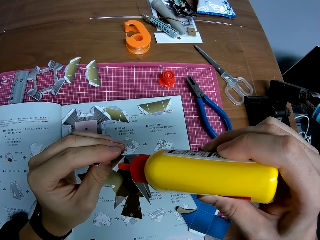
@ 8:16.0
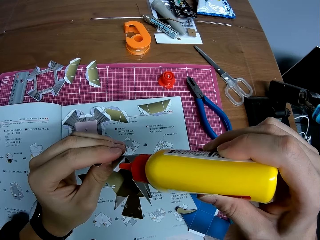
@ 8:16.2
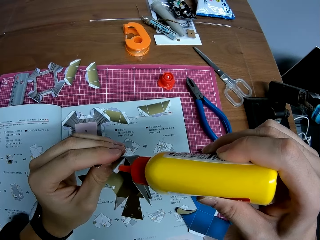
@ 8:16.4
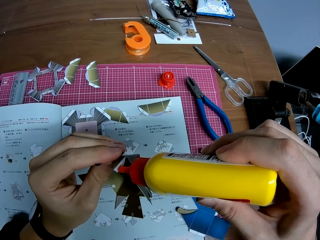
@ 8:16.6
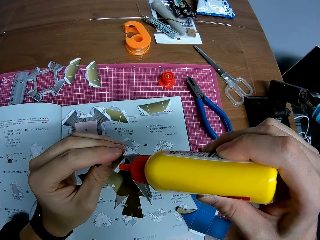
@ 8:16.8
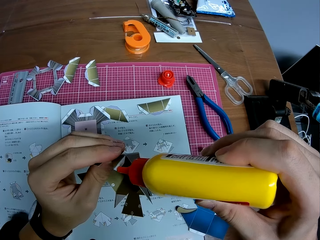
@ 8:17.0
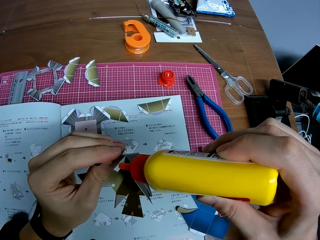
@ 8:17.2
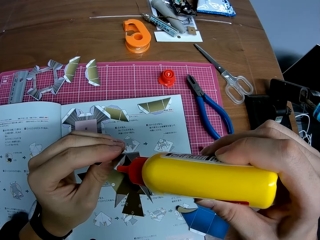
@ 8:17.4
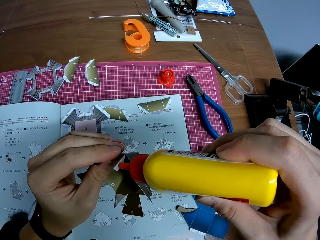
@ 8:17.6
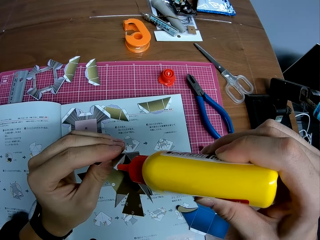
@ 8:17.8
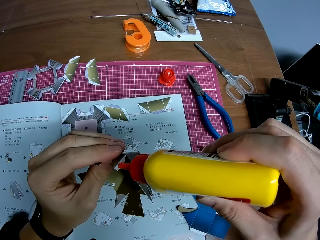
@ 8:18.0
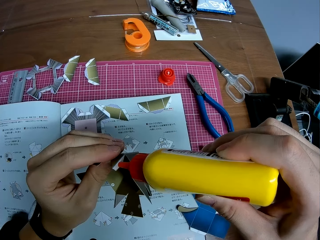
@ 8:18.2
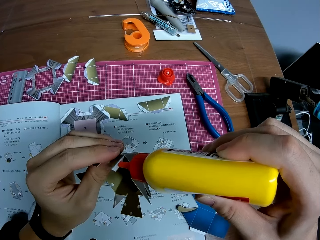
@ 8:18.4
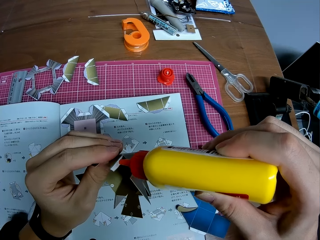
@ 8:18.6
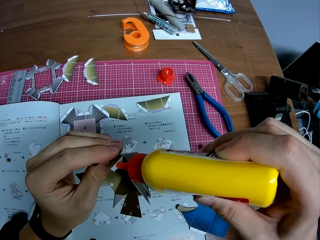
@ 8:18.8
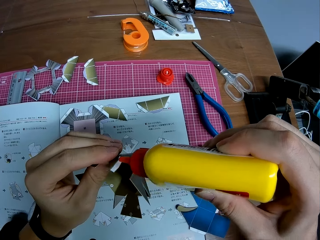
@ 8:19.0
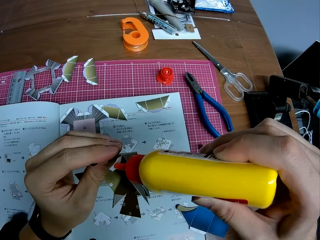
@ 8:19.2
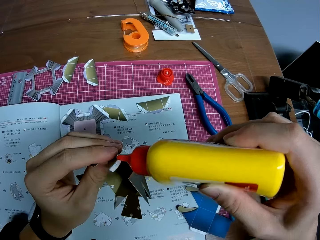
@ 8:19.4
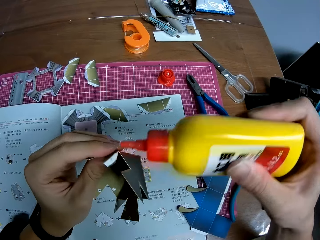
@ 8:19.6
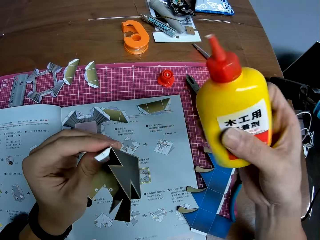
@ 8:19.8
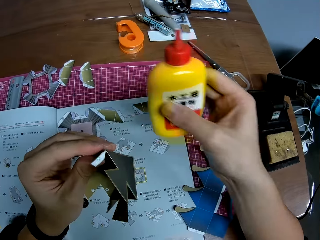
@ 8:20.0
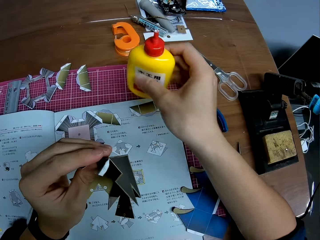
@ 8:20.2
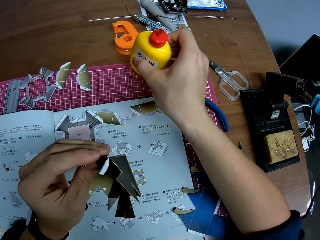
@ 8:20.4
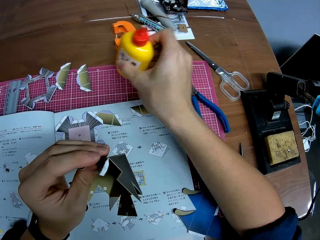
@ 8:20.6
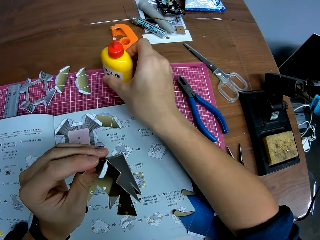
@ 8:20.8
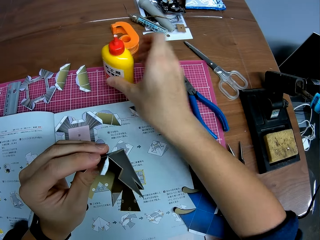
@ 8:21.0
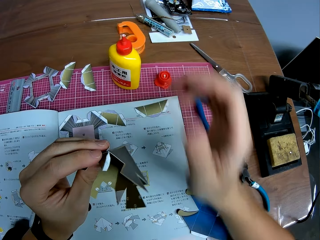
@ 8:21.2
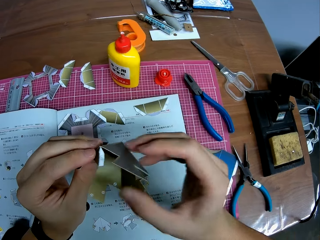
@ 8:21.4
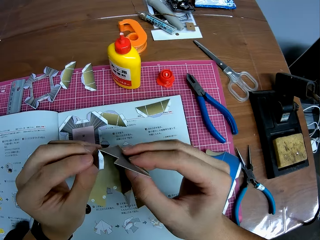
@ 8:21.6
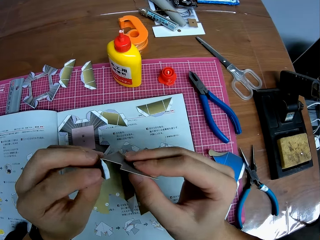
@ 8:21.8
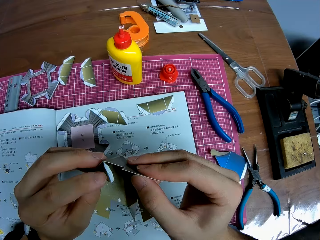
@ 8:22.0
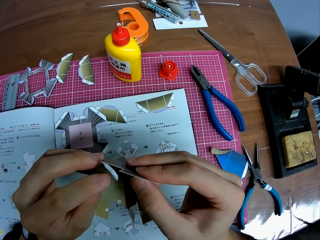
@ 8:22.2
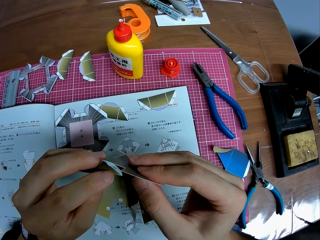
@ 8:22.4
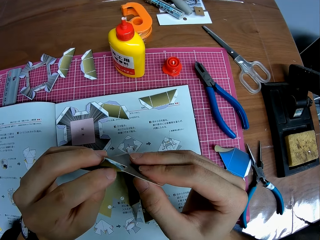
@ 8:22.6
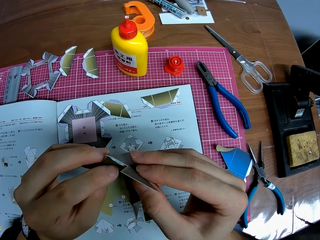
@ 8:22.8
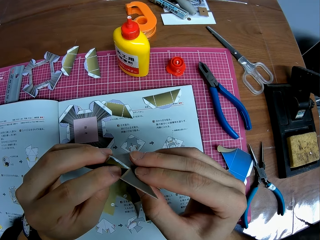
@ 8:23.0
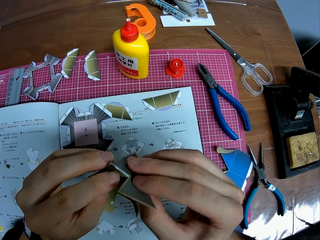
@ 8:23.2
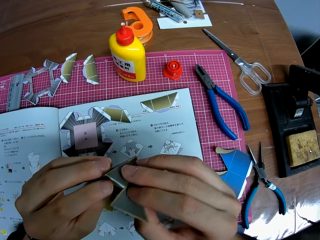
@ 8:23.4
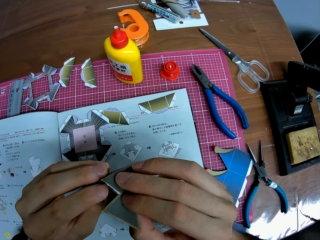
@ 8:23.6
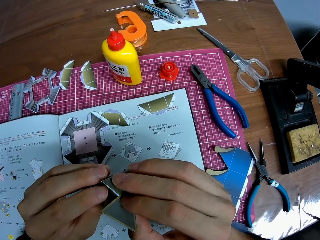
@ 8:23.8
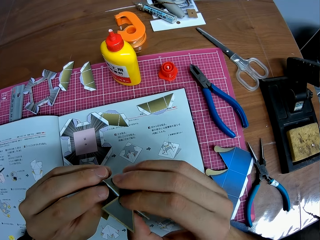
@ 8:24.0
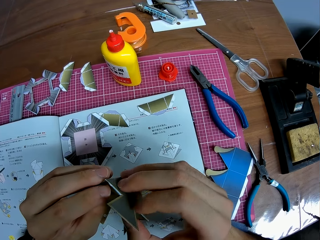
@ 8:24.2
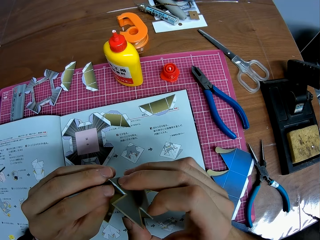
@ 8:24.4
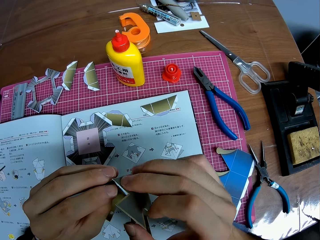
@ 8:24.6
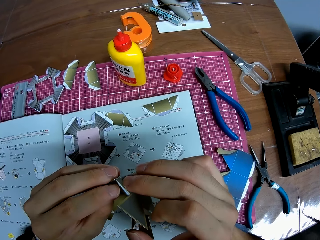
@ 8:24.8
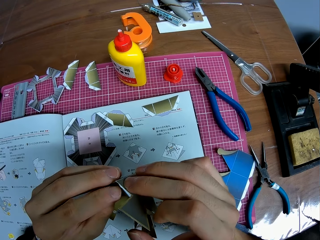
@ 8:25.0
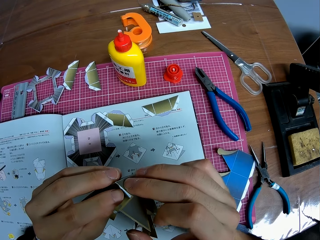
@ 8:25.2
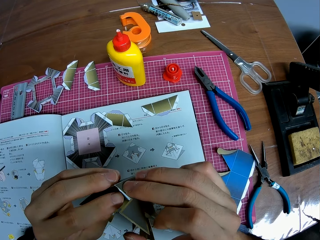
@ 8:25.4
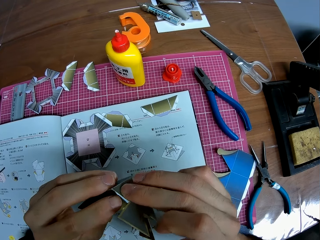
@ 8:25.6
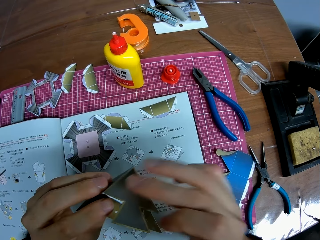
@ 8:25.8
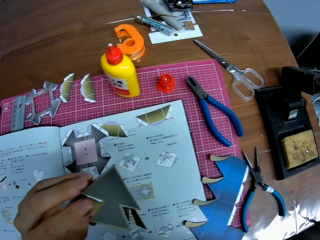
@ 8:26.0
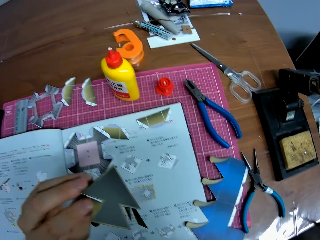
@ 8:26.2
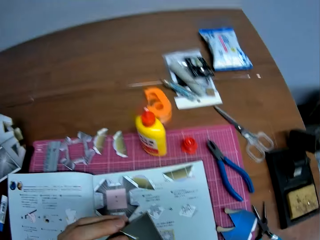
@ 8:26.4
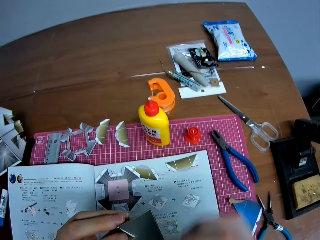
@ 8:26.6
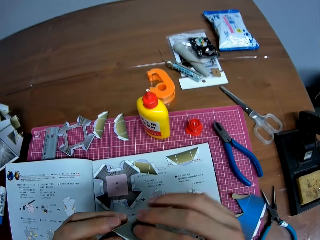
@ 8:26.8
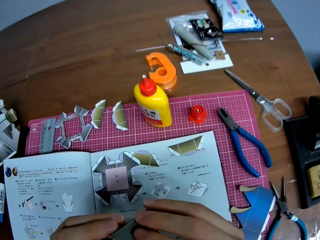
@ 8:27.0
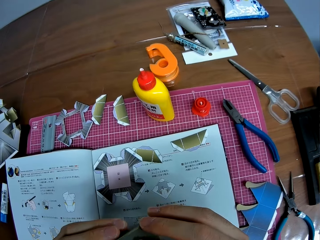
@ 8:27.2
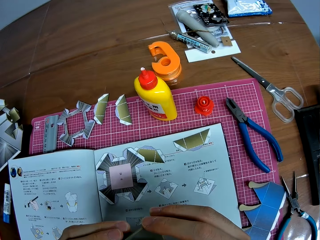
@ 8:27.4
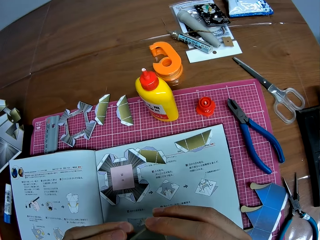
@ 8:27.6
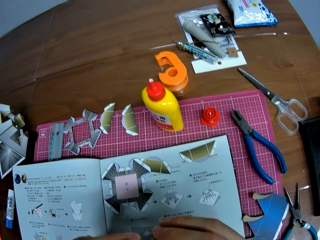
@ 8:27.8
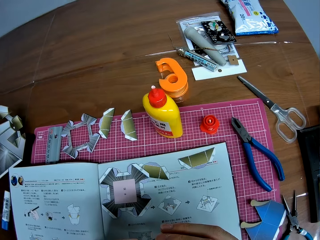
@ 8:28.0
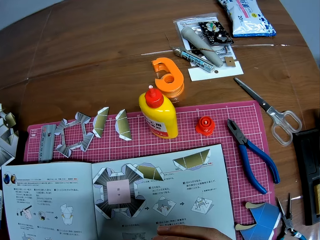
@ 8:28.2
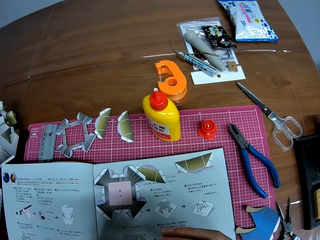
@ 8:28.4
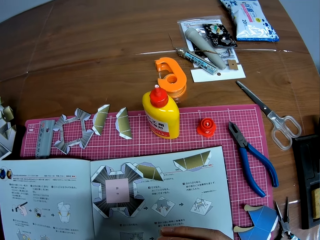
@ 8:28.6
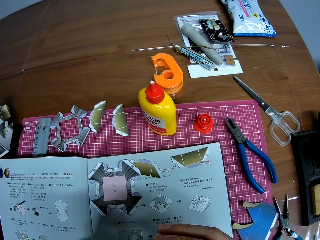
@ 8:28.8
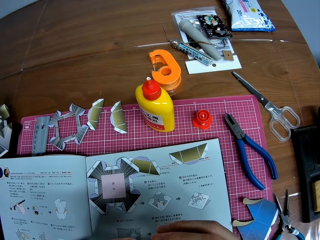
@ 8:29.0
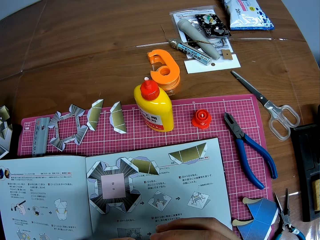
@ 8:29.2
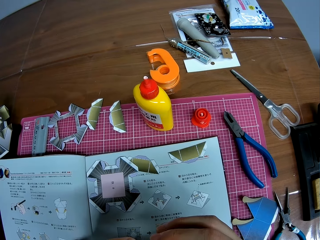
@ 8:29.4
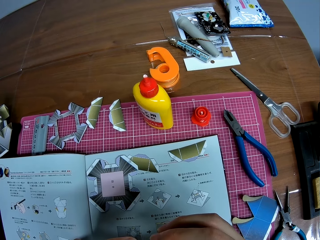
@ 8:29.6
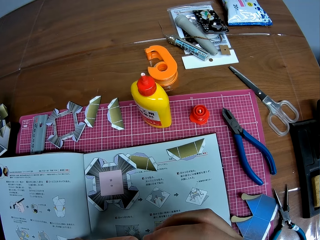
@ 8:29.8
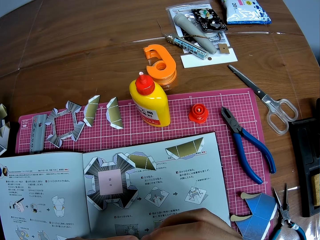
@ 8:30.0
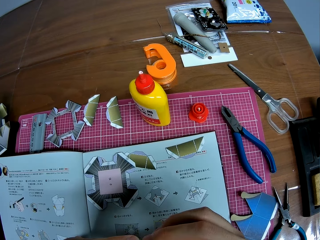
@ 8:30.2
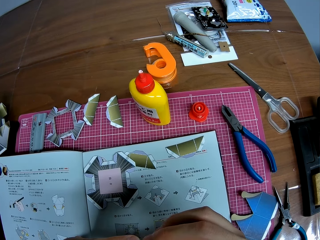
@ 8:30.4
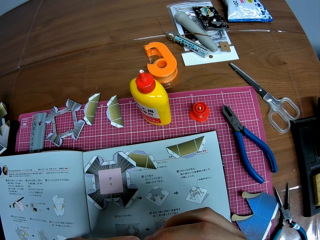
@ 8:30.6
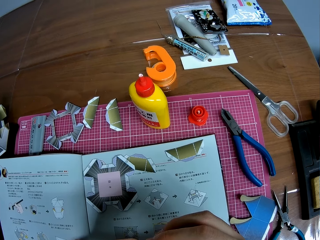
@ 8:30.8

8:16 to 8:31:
The camera wearer puts down the glue bottle. He glues the part and the body of the craft together. He looks at the paper model, puts away his hand, holds his hand on the paper model and looks at the sketch paper.

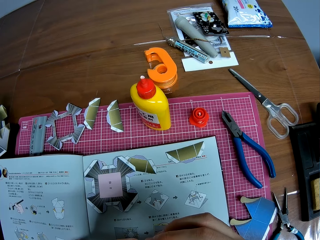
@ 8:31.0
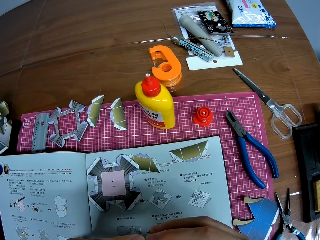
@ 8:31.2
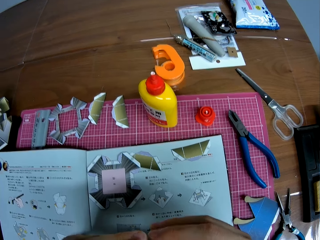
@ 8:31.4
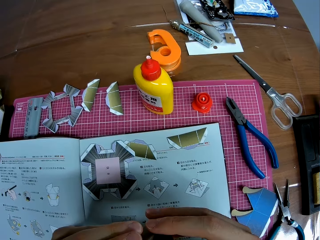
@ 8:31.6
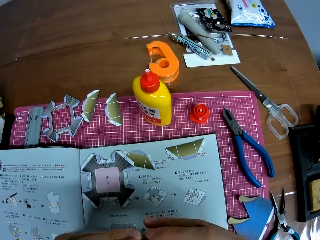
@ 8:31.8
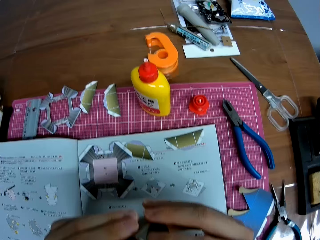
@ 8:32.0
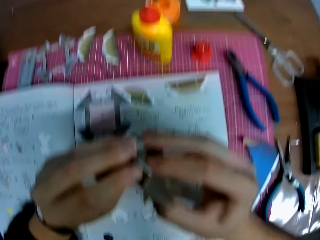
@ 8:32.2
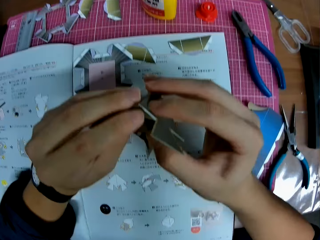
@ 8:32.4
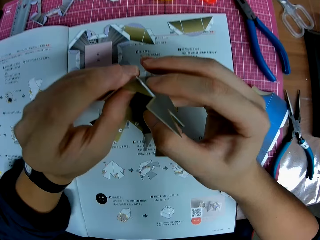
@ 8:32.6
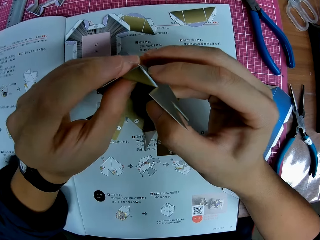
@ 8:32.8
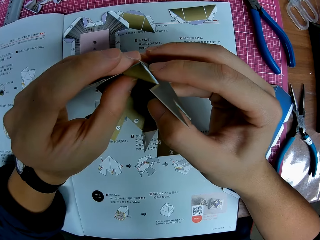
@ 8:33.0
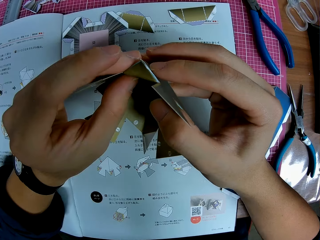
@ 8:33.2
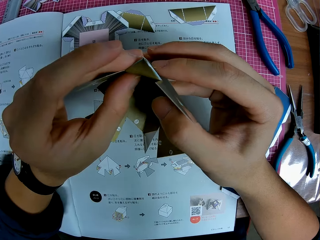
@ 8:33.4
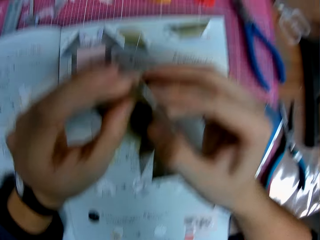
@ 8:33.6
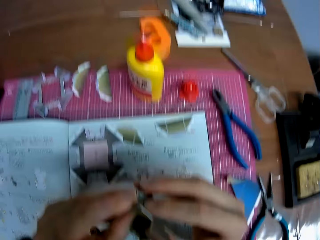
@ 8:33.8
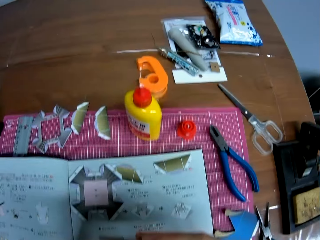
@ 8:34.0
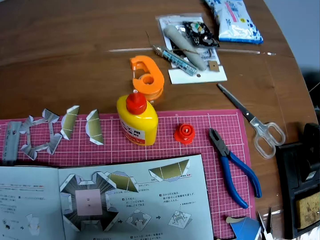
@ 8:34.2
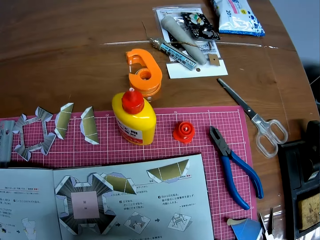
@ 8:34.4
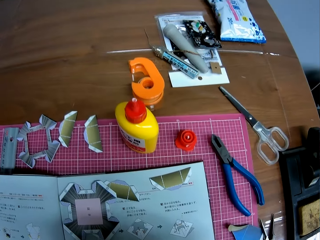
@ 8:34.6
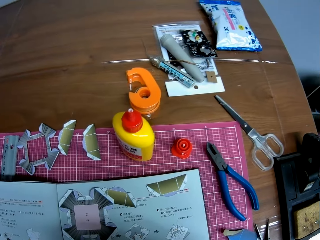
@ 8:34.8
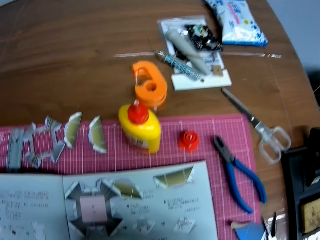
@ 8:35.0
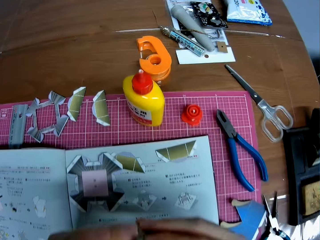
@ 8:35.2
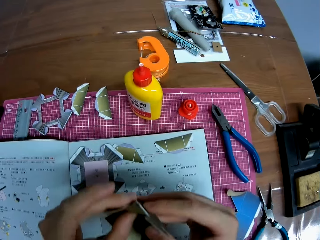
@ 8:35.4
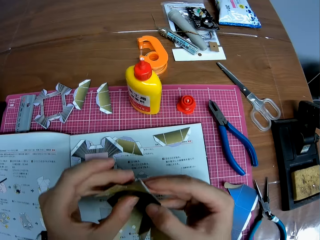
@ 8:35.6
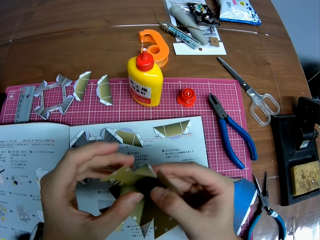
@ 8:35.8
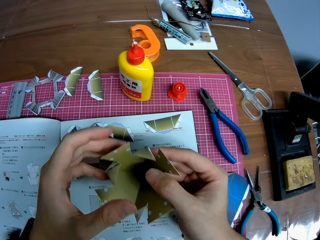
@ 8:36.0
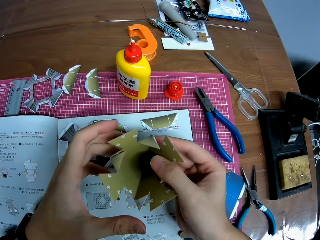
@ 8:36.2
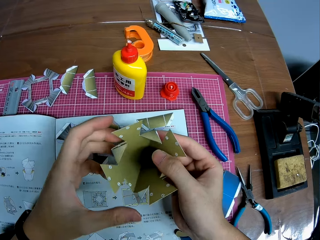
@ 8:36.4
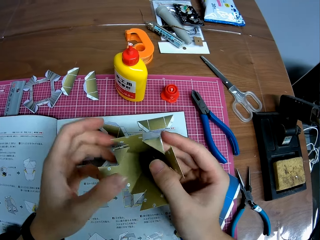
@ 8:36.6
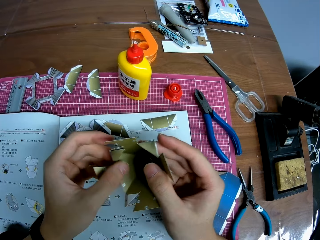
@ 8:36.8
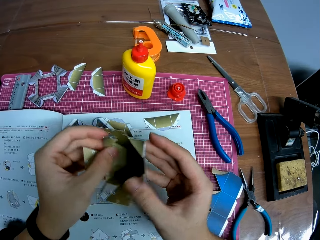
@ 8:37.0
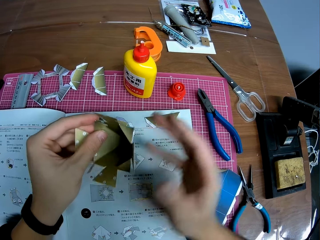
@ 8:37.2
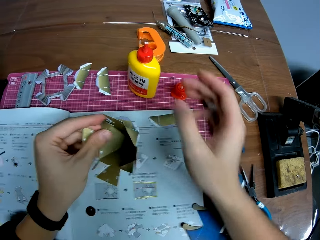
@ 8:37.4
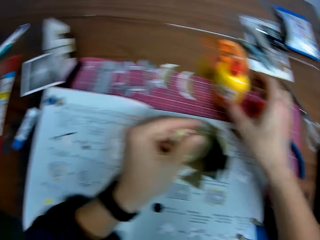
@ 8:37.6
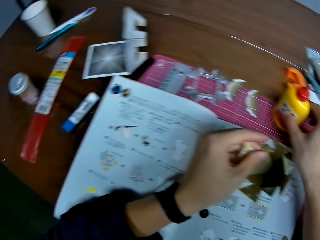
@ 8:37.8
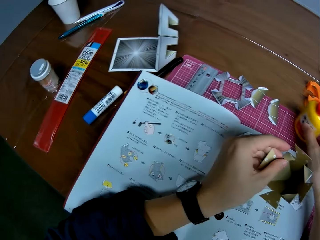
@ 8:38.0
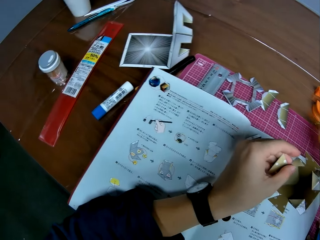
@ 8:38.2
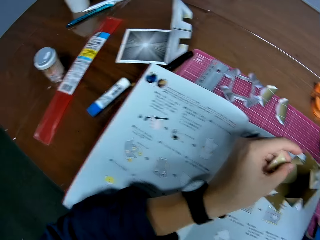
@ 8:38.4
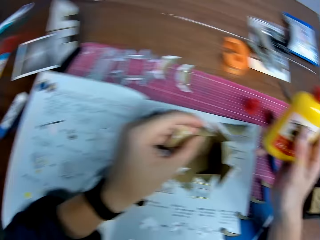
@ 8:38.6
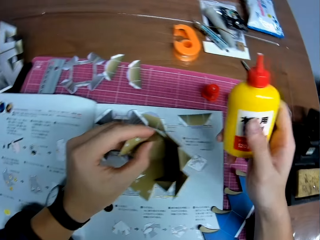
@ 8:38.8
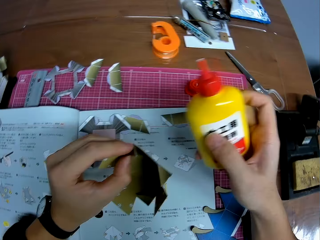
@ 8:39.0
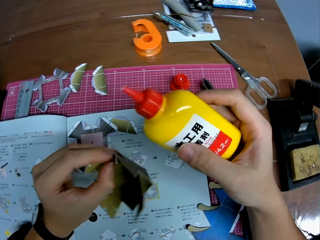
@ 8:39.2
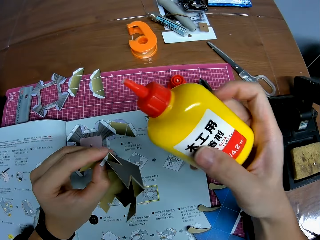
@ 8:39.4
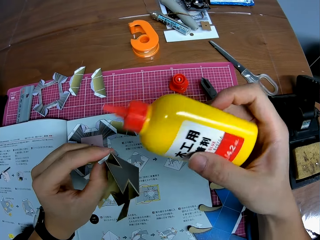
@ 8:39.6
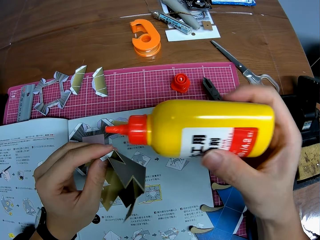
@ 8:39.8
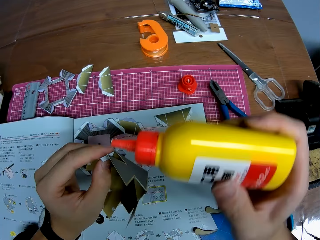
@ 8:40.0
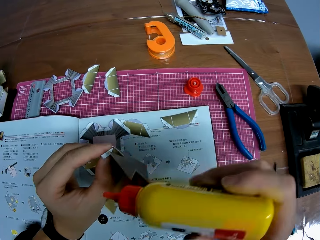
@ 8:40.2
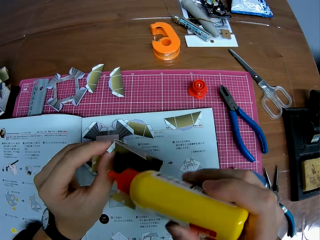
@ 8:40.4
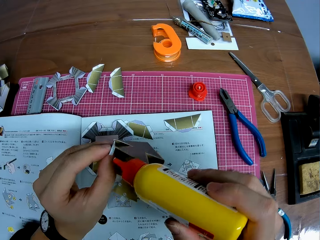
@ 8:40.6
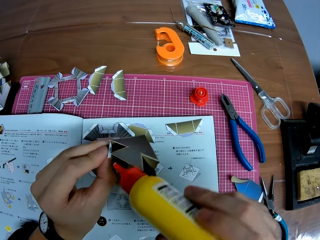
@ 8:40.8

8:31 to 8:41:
The camera wearer looks at the model paper. They look at the sketch paper. They look at the model paper again. They pick up the glue from the table.
